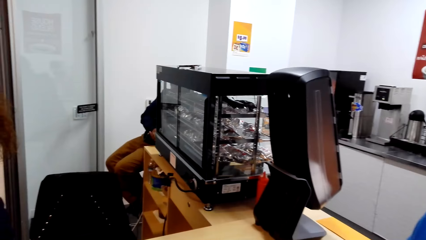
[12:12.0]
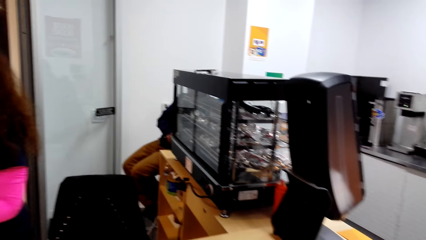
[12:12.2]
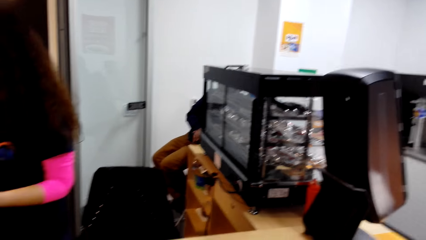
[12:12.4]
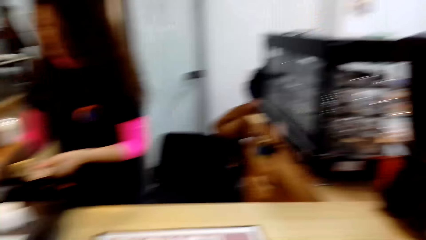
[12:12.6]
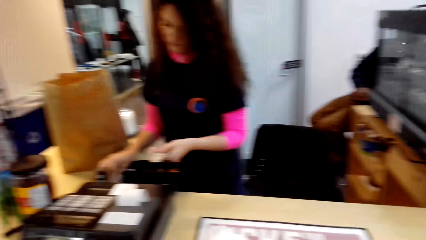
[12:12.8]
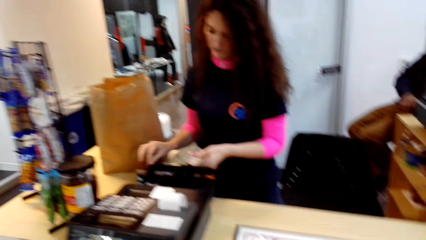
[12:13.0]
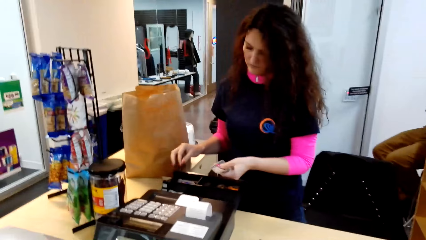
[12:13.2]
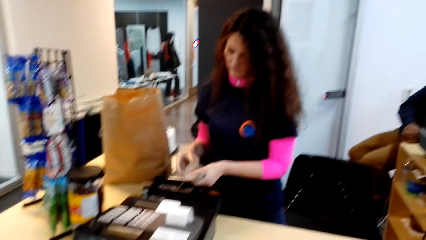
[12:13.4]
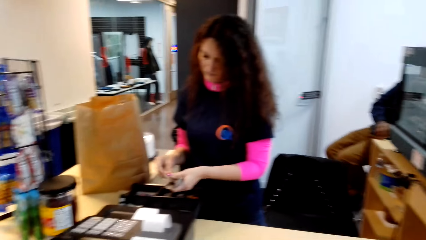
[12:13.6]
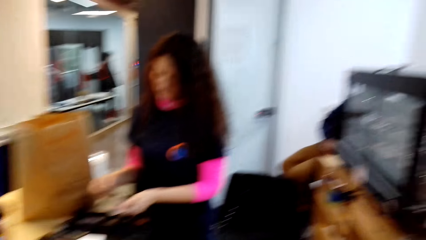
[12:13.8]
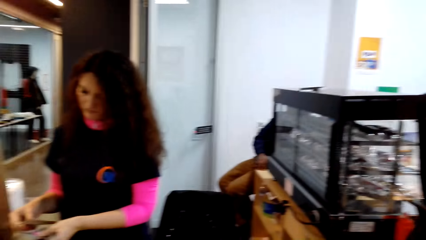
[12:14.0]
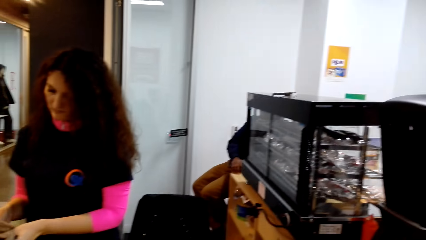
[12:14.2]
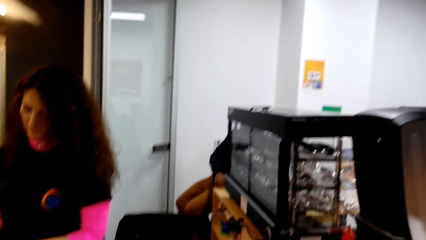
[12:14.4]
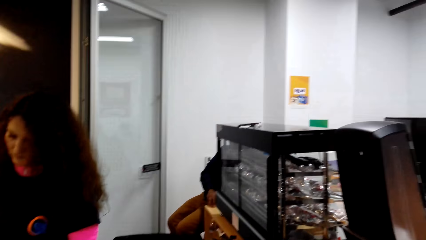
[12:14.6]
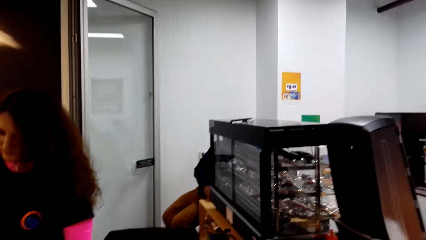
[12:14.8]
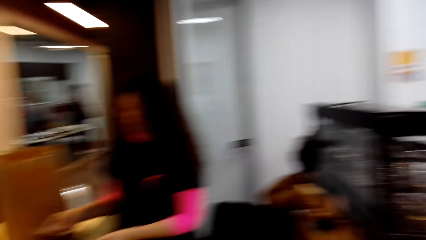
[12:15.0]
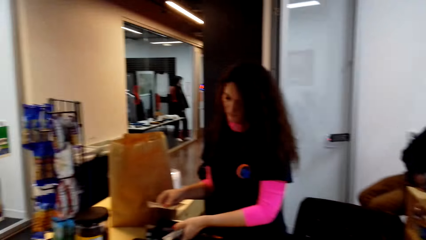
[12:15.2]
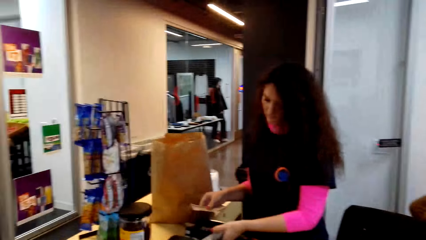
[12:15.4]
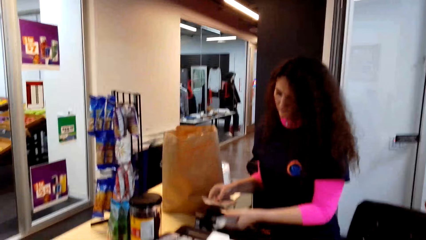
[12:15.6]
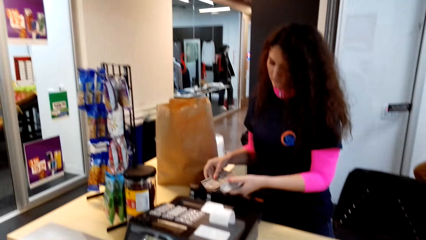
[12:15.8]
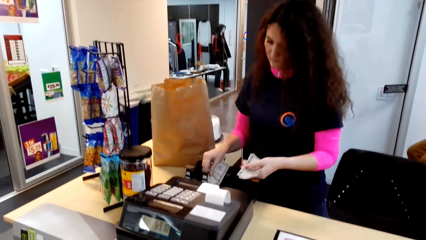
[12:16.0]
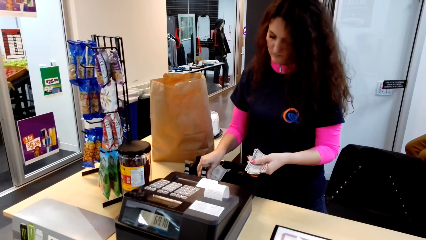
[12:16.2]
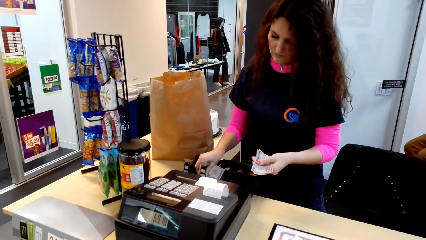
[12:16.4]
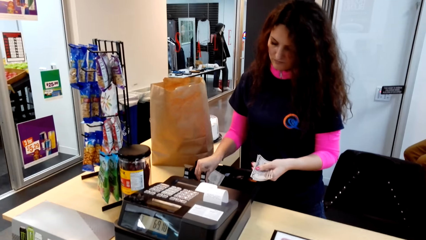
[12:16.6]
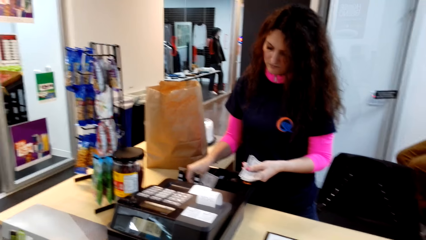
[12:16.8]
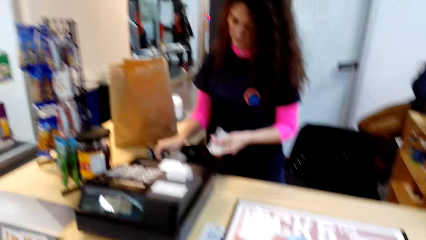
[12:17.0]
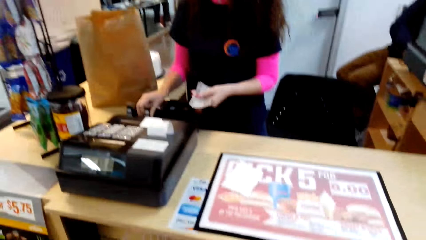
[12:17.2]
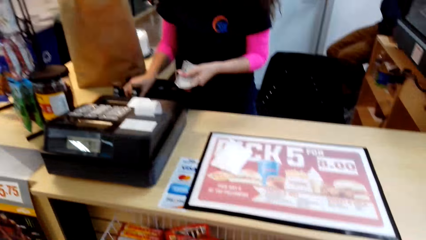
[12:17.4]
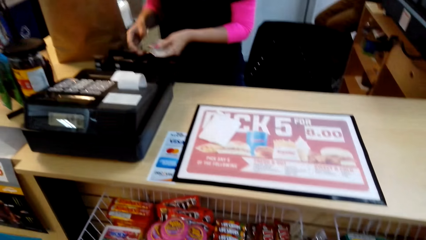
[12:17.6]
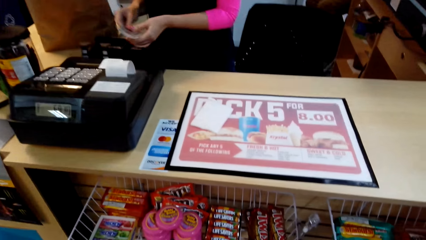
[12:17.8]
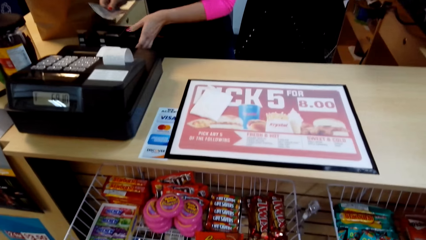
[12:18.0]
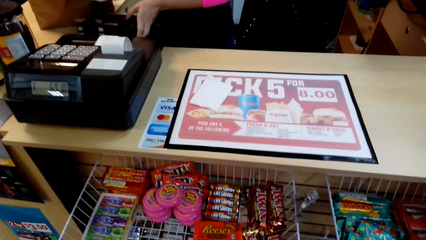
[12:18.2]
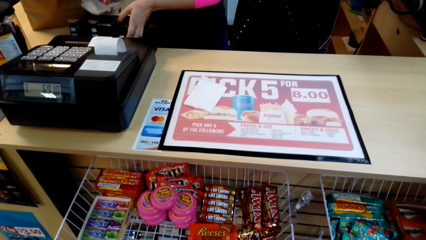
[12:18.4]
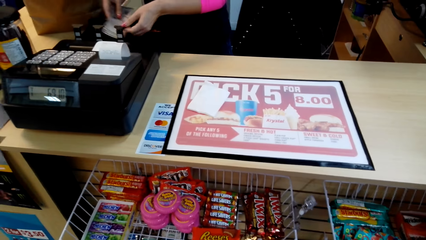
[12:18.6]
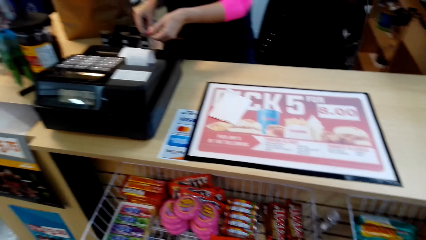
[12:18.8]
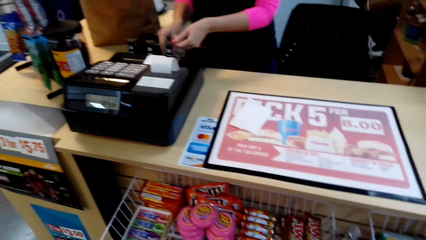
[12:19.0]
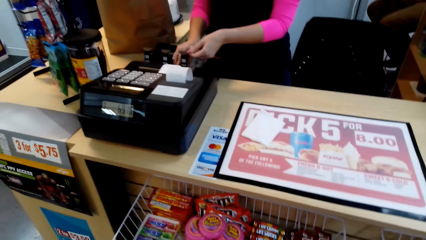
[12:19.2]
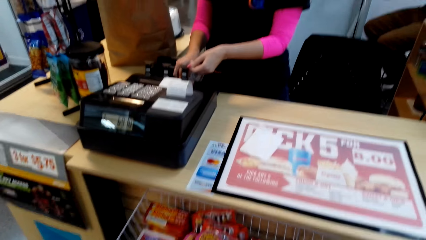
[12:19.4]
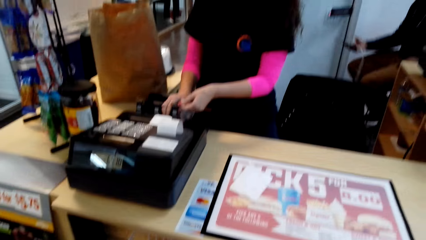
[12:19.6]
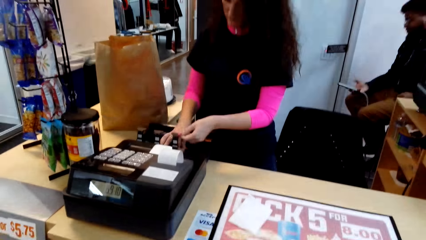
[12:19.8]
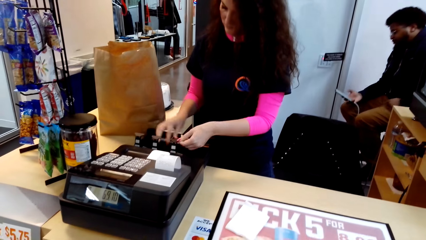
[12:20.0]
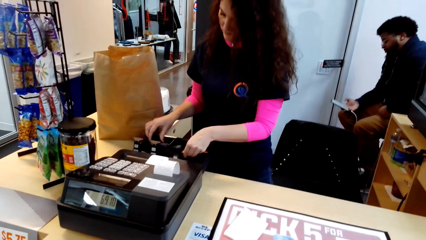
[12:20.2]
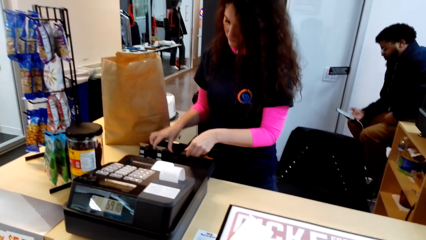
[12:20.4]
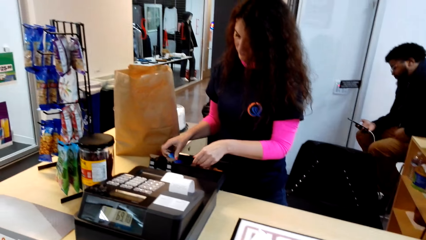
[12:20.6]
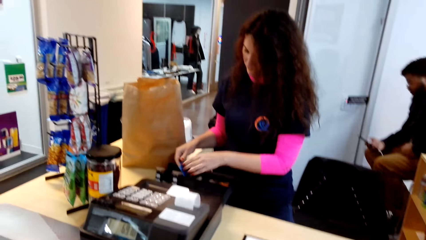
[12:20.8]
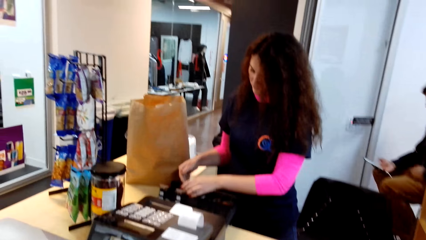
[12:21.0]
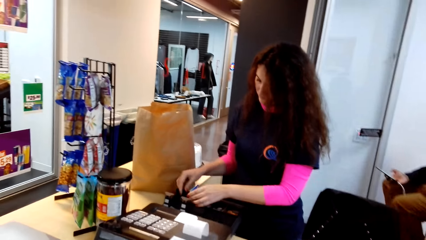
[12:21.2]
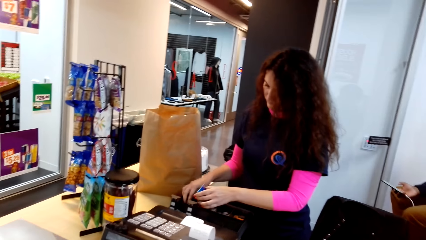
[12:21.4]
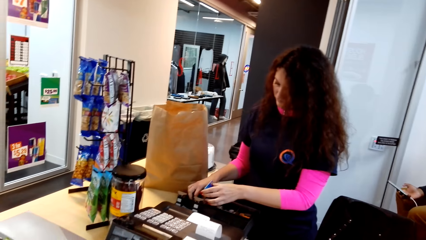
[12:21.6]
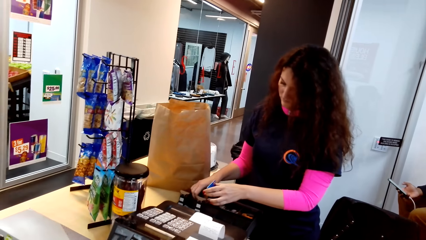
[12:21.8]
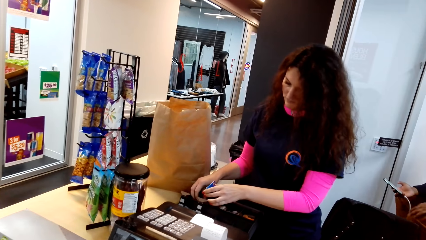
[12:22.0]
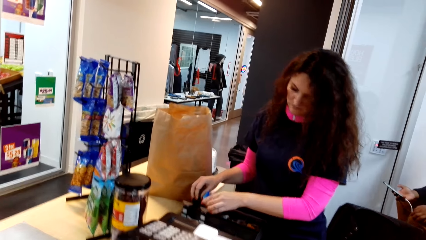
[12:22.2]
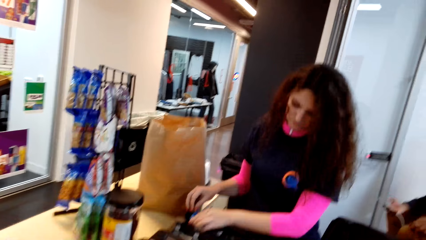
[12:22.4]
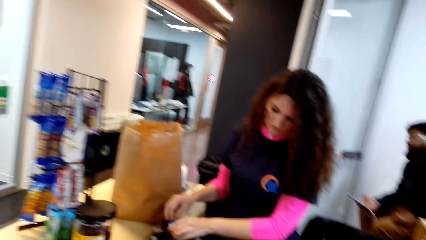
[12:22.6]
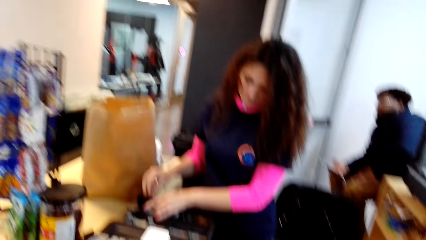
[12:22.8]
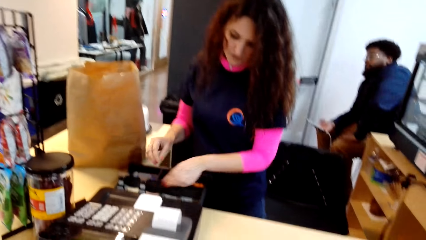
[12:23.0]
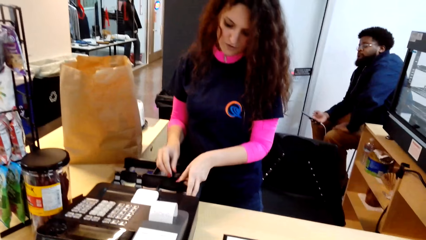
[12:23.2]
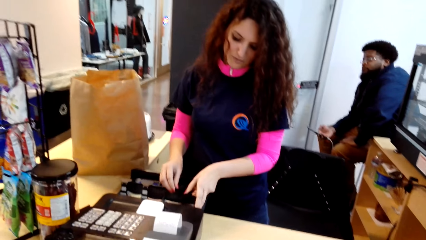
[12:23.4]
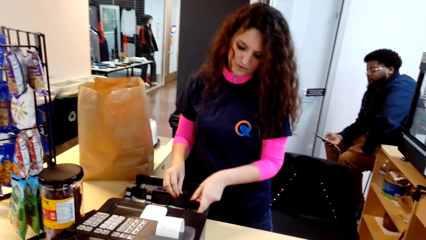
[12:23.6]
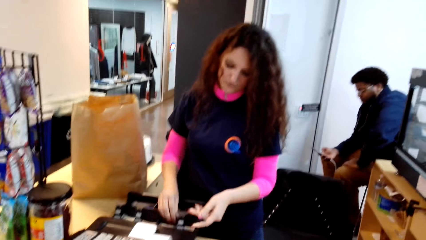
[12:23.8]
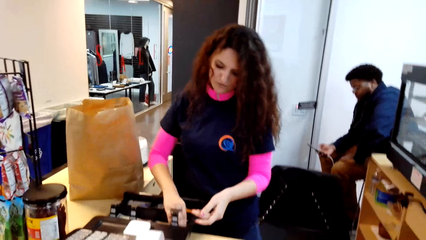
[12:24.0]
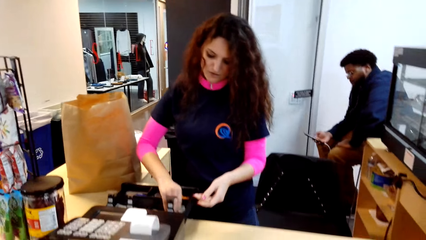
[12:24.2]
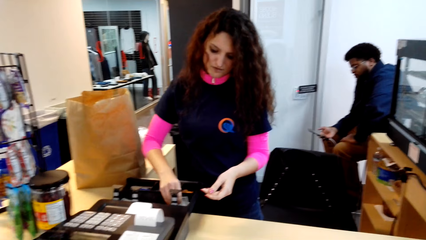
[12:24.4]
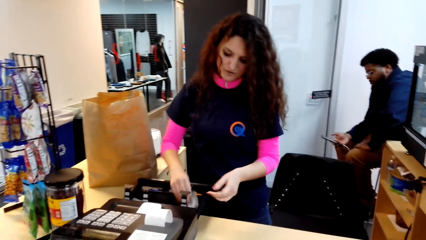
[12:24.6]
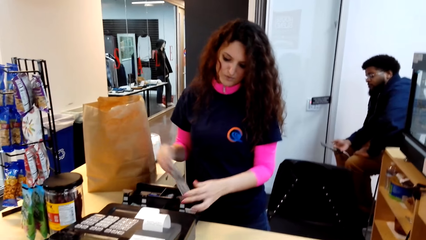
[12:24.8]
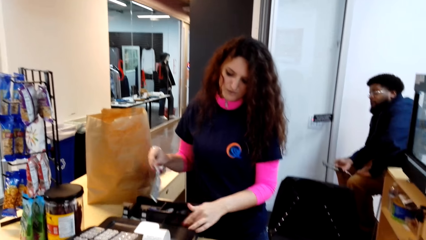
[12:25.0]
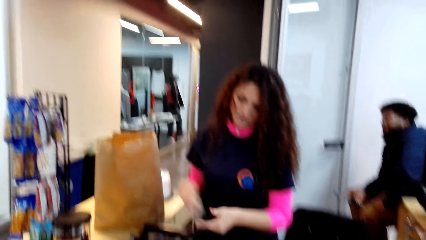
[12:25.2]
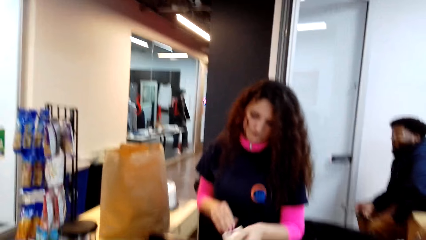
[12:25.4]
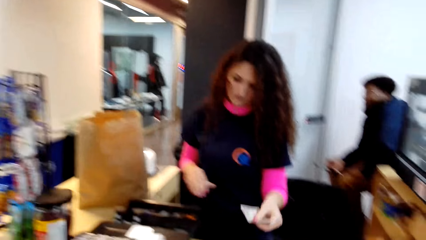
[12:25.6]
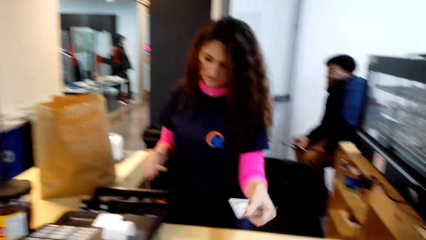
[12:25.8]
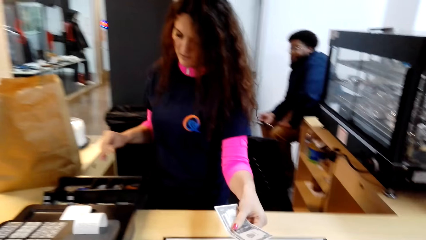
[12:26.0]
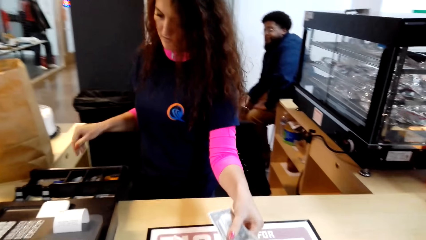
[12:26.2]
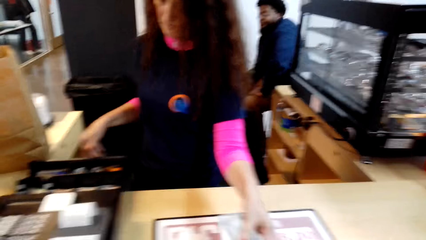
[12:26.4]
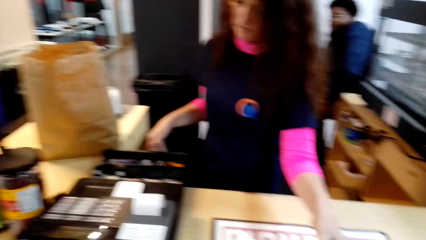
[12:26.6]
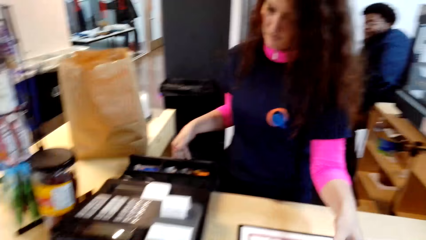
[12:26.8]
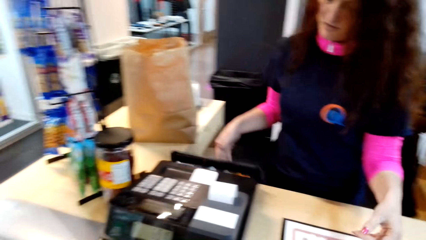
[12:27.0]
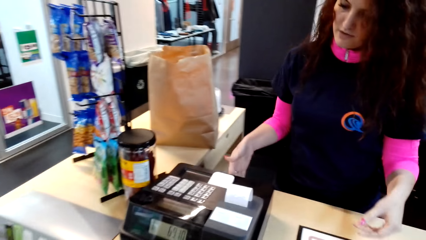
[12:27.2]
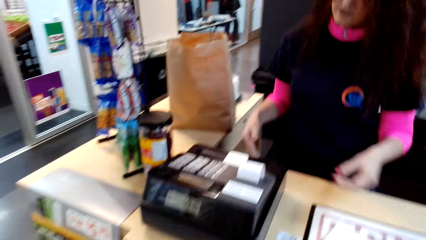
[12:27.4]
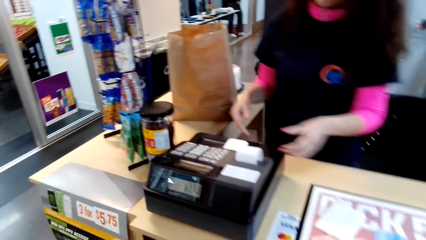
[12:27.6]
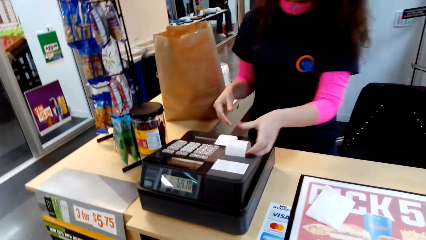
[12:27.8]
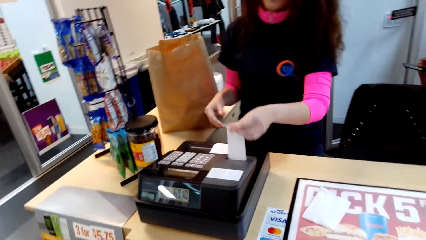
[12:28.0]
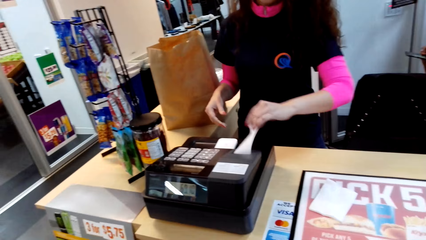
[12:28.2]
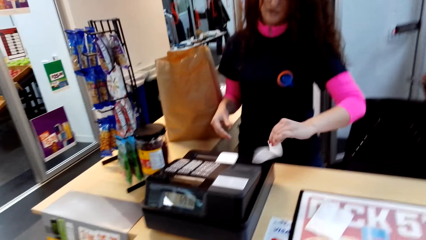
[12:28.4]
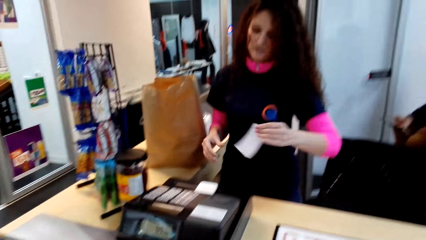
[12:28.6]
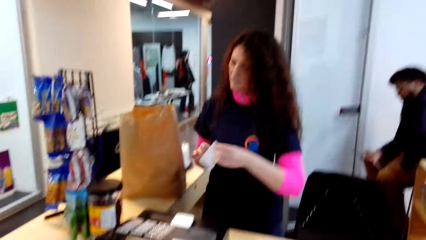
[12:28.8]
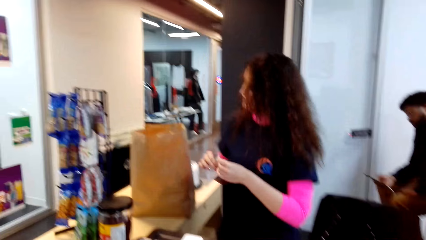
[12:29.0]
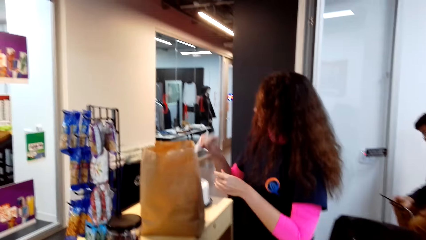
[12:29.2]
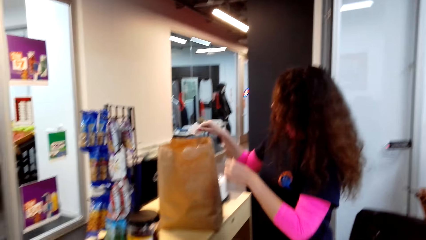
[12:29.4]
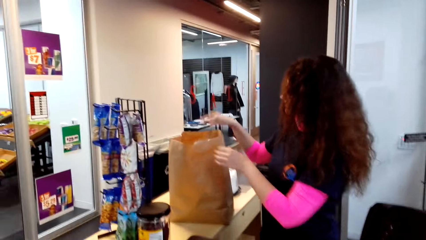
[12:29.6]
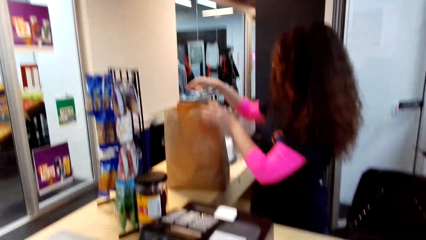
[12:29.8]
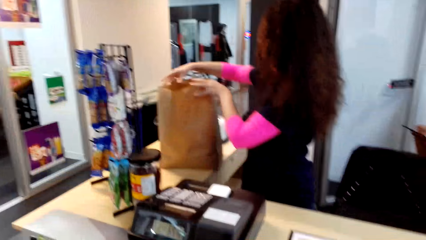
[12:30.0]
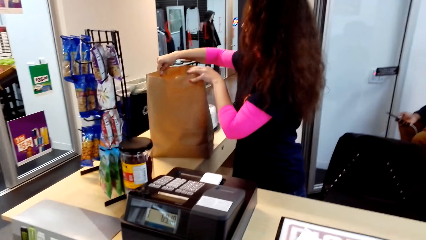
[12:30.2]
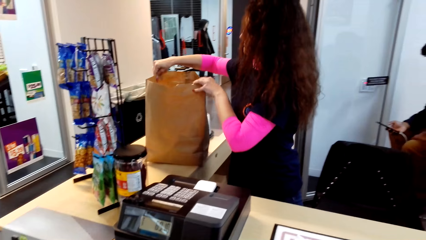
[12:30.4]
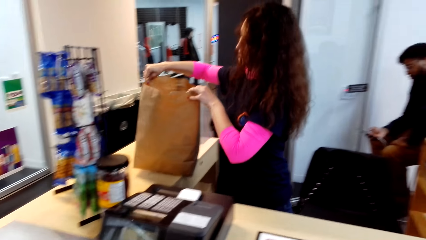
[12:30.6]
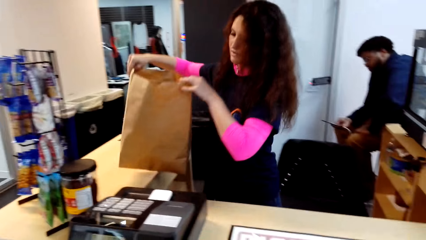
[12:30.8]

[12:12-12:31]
The lady puts money in the cashier machine, lifts part of the cashier machine and puts money in the cashier machine. A man uses a phone. The lady picks up a card, touches the money, puts the card down, lifts part of the cashier machine, picks up money, flips part of the cashier machine and exchanges the money to the other hand. The lady gives change to the camera wearer. The lady closes the cashier machine, picks up a receipt, exchanges the receipt to the other hand, drops the receipt in the carrier bag and lifts the carrier bag.
